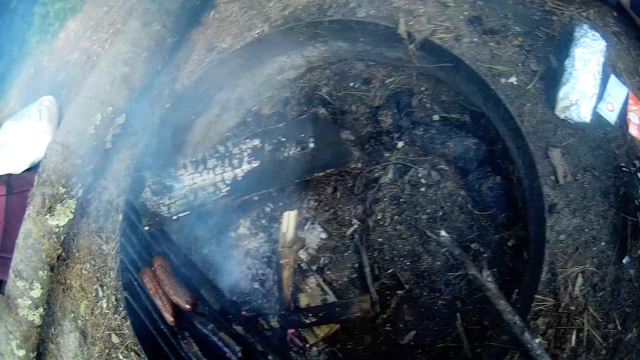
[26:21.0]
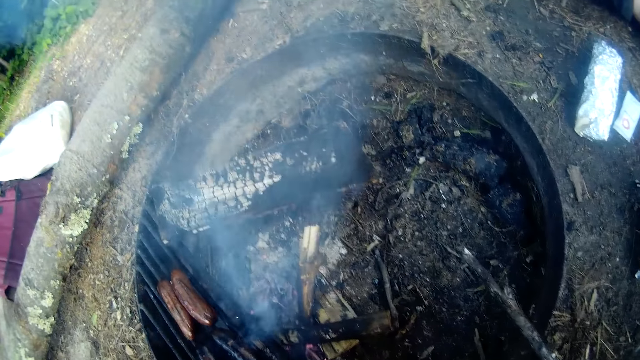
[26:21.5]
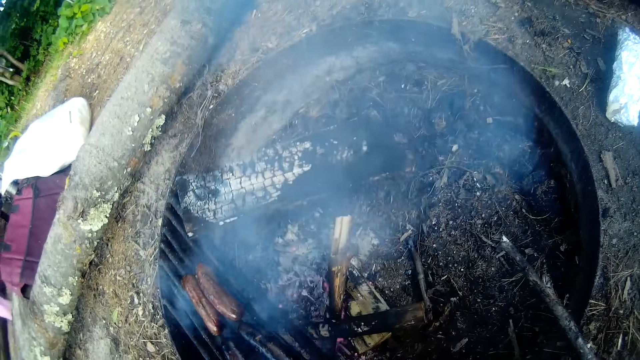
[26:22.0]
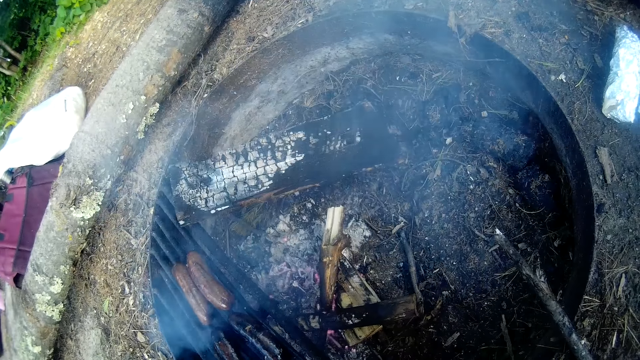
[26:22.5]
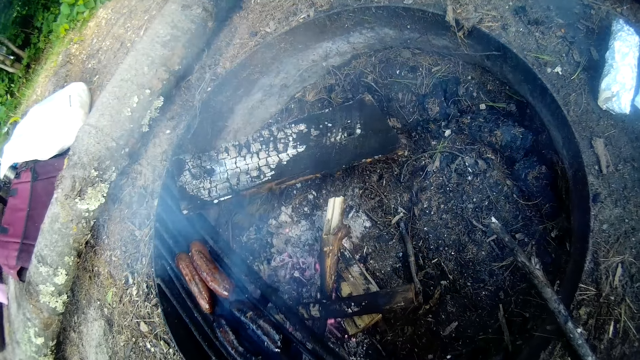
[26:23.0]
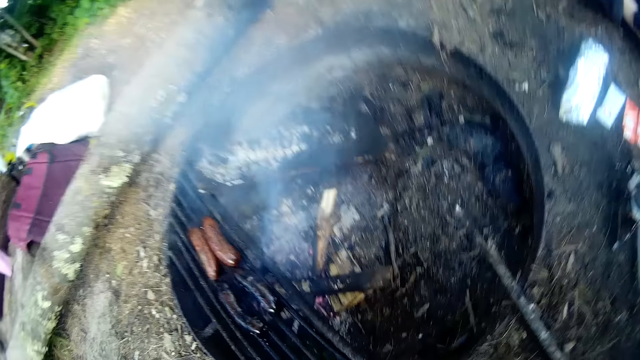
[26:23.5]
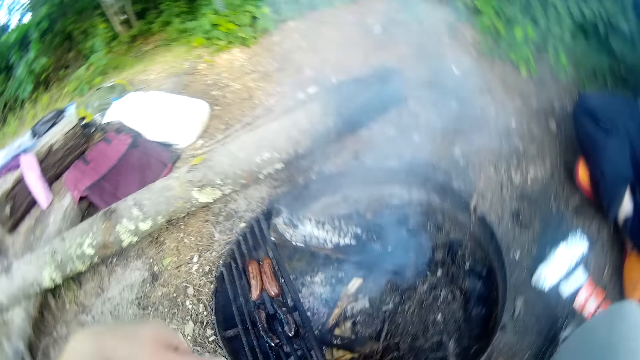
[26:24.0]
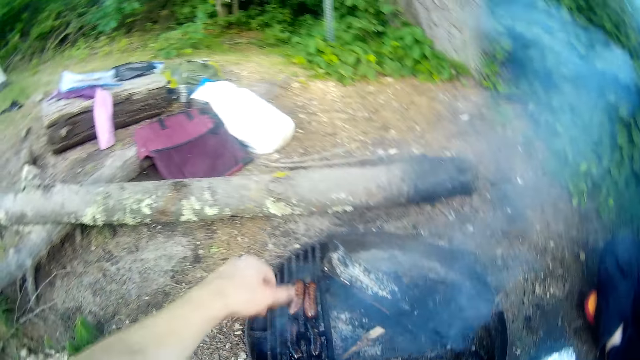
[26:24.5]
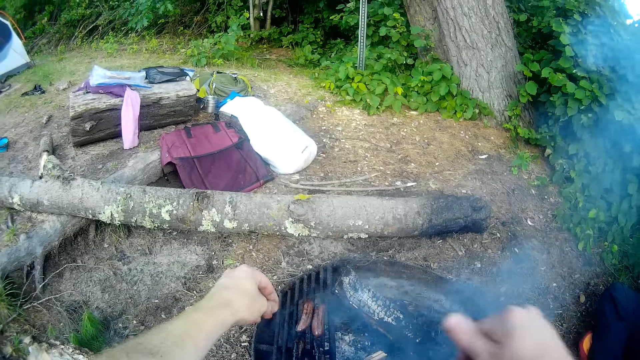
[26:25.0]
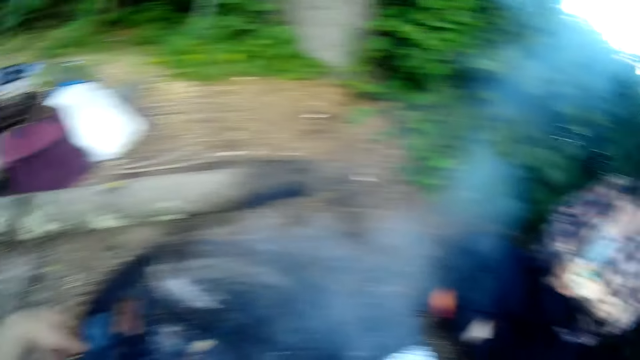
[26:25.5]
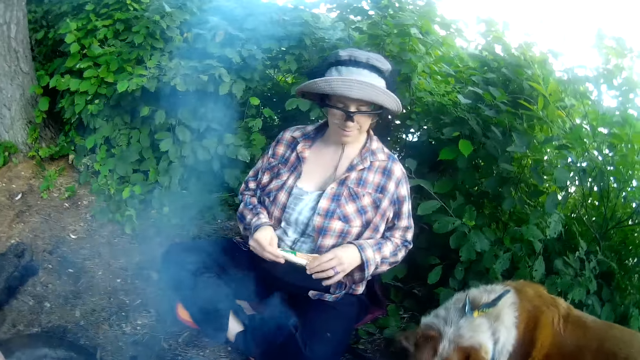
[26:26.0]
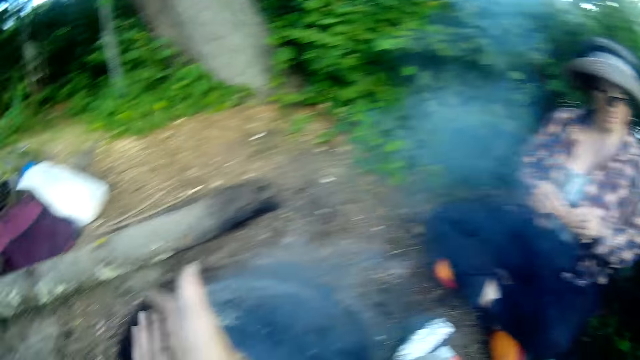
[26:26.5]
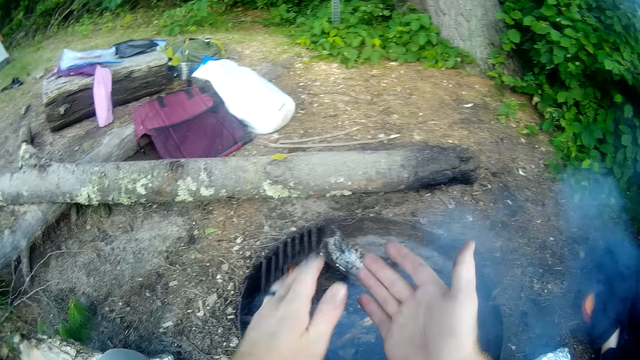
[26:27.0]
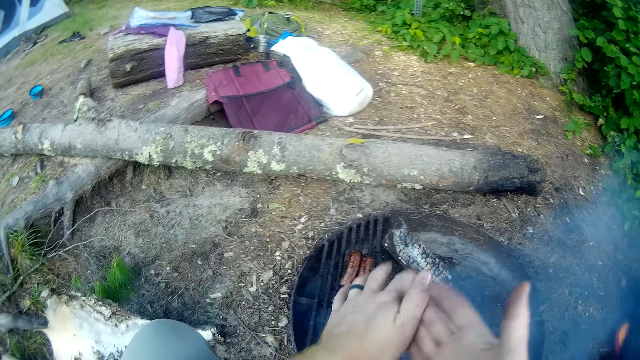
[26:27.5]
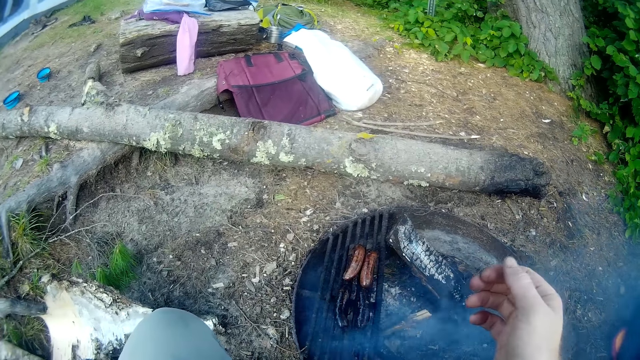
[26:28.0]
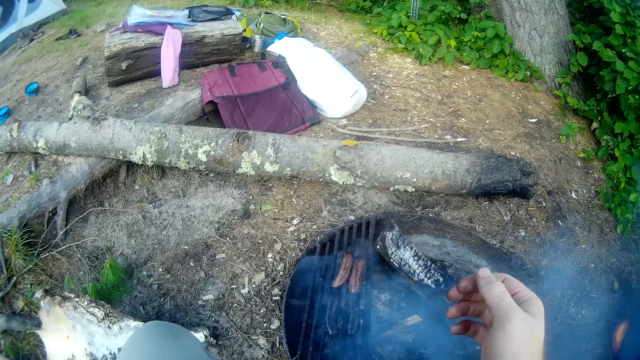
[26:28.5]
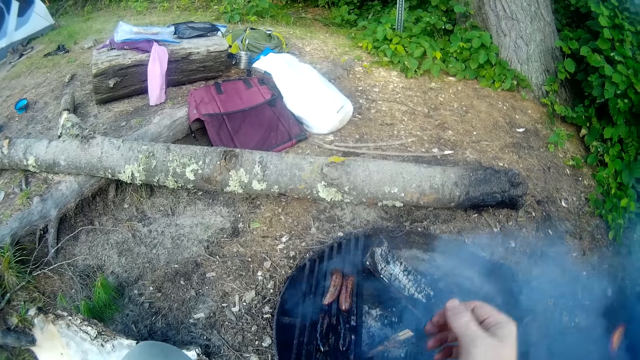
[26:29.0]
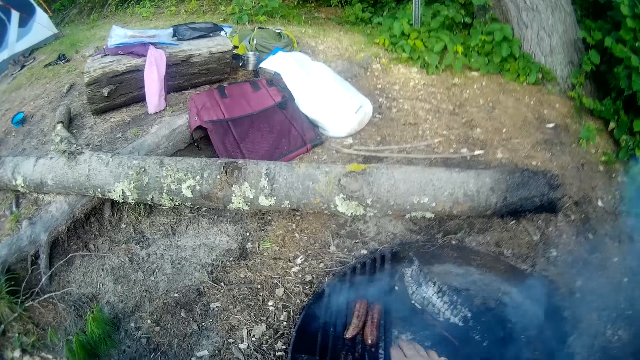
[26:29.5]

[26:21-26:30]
The camera wearer stares at a person. He dusts his hands together. He stares at the roasted object.

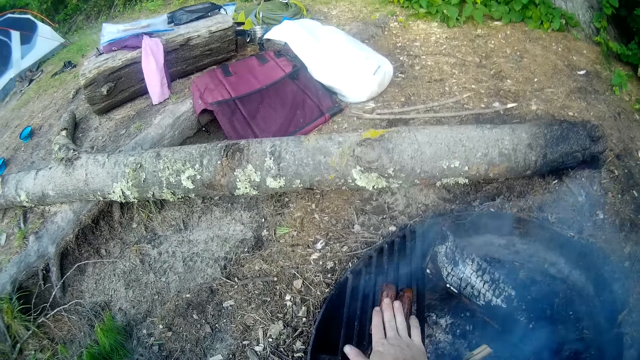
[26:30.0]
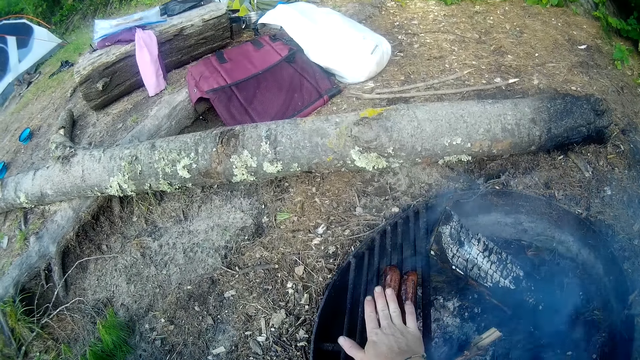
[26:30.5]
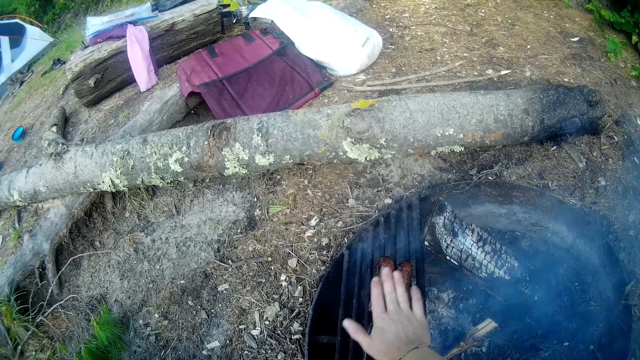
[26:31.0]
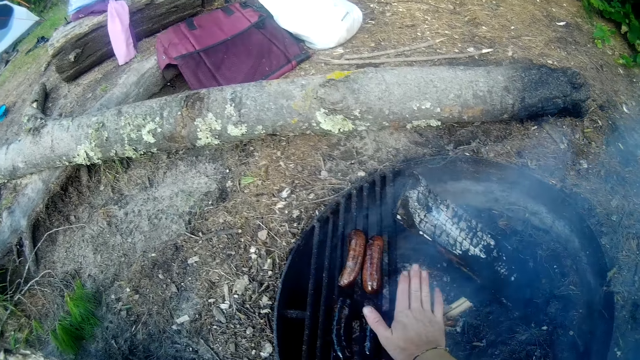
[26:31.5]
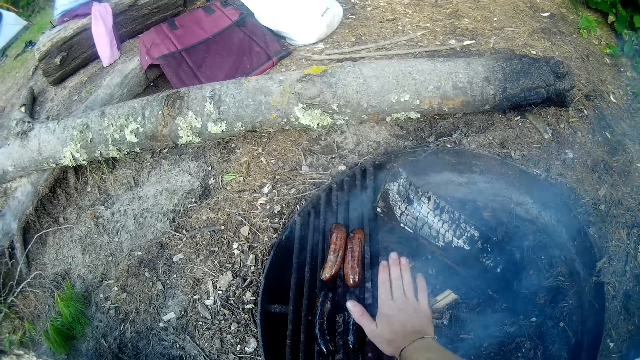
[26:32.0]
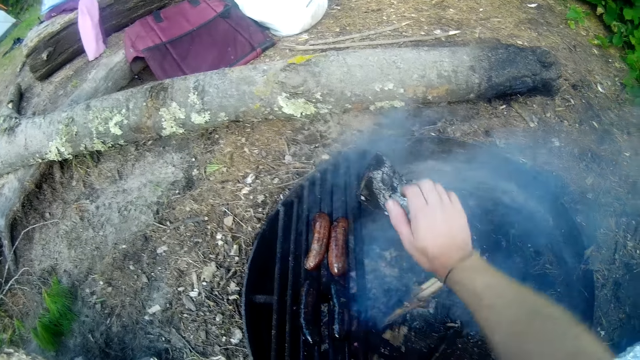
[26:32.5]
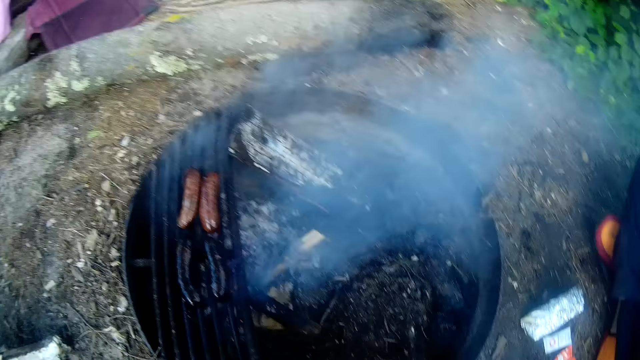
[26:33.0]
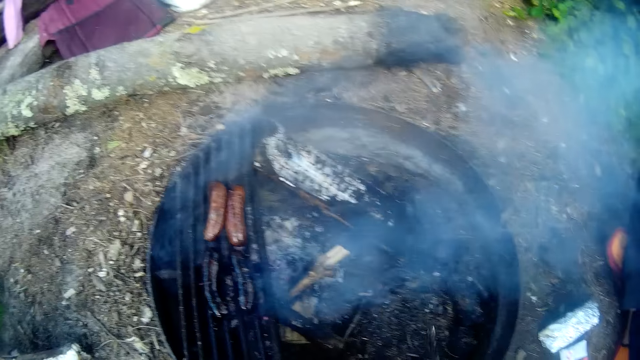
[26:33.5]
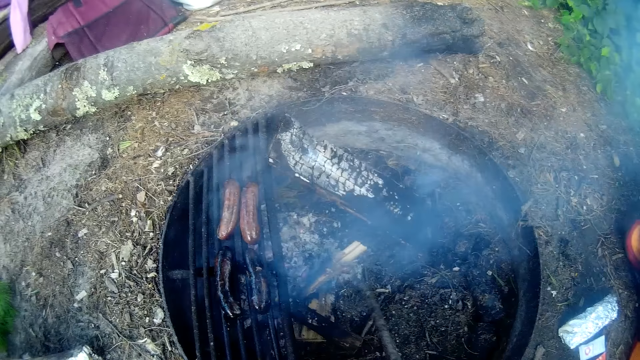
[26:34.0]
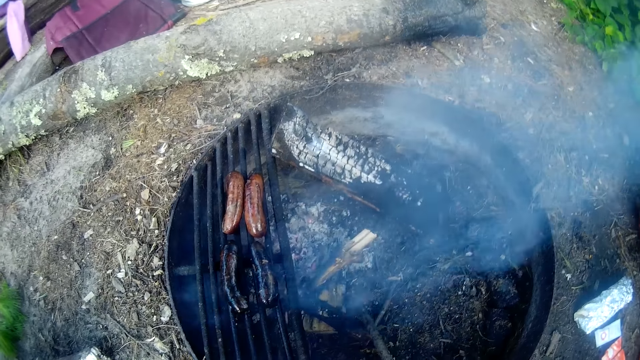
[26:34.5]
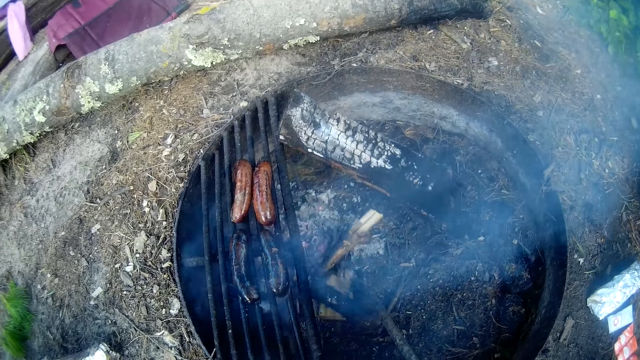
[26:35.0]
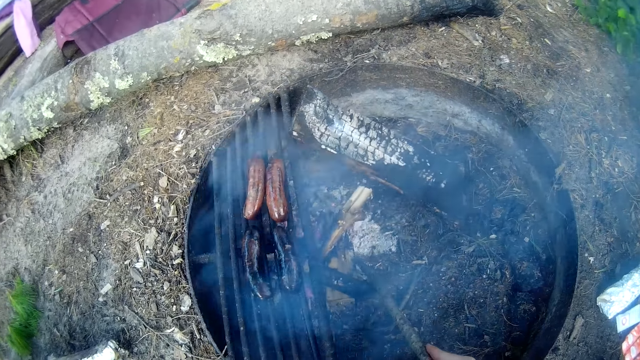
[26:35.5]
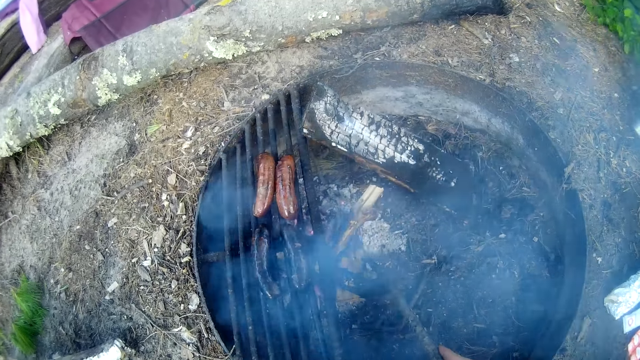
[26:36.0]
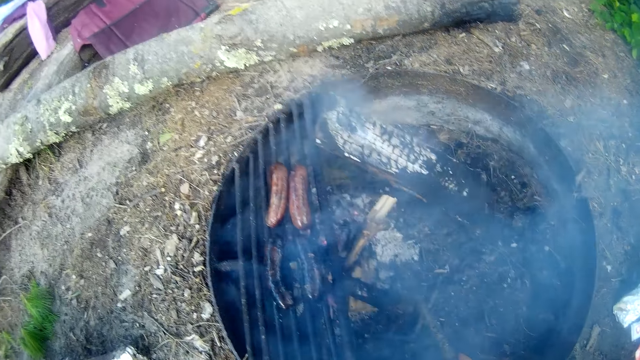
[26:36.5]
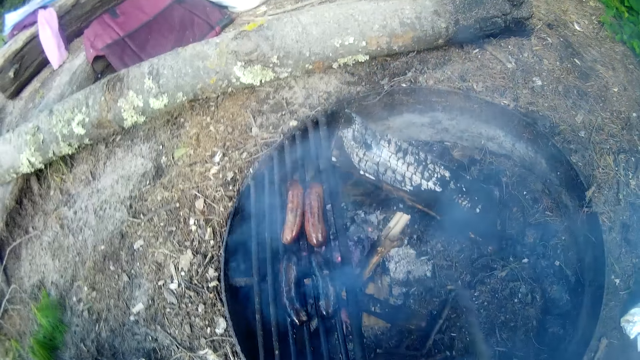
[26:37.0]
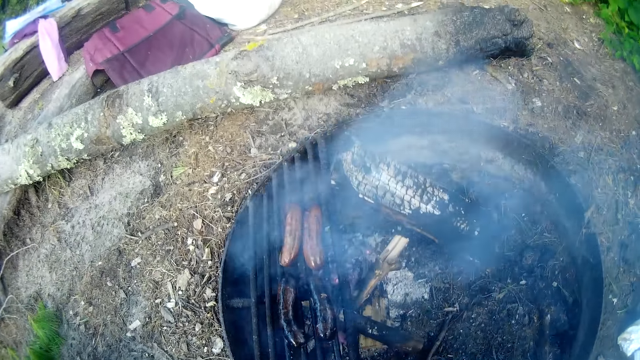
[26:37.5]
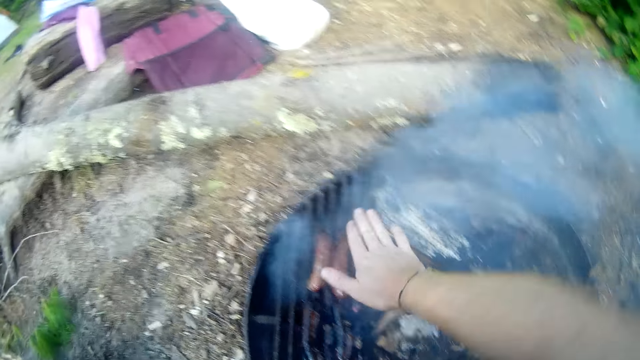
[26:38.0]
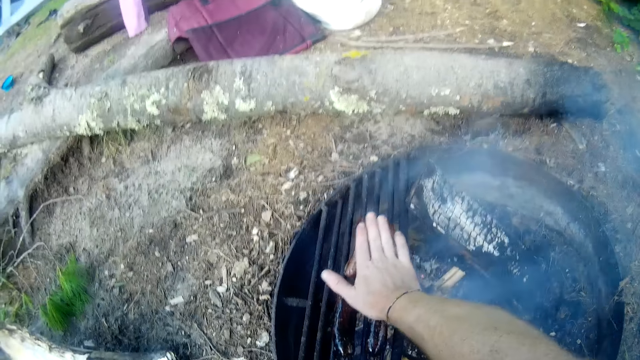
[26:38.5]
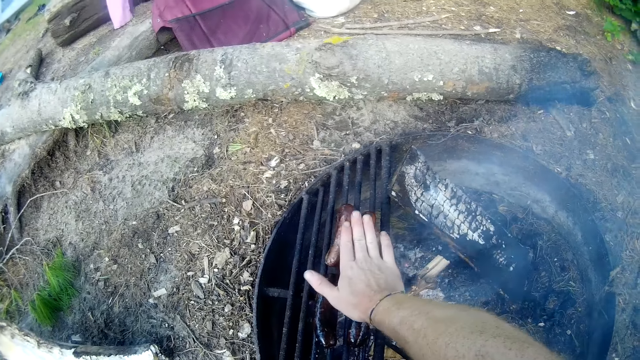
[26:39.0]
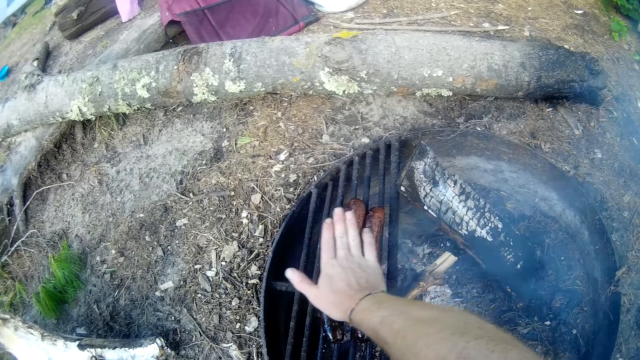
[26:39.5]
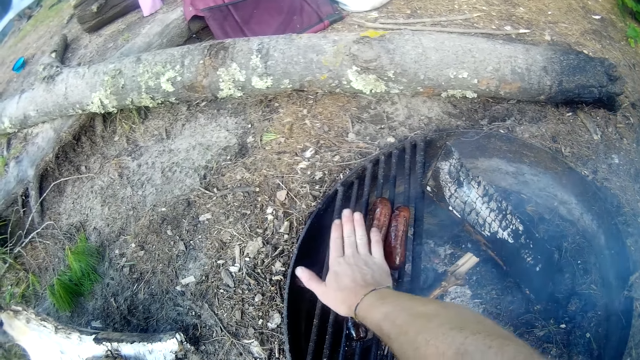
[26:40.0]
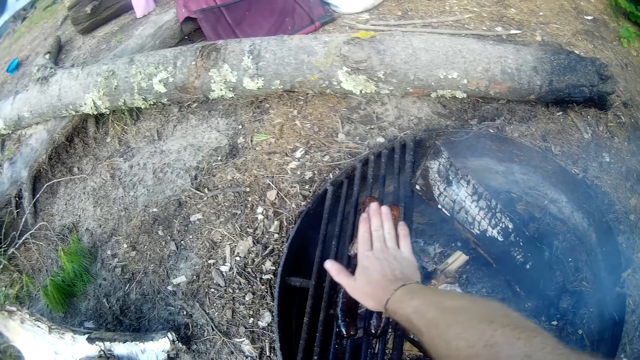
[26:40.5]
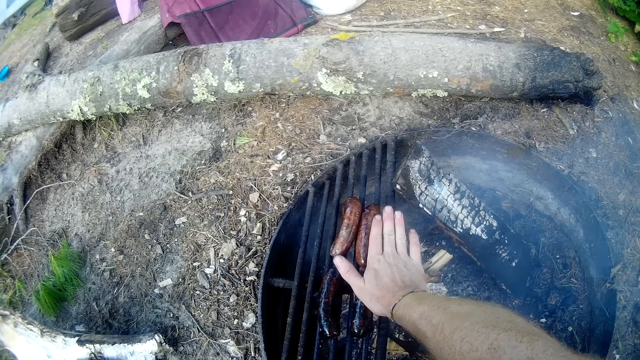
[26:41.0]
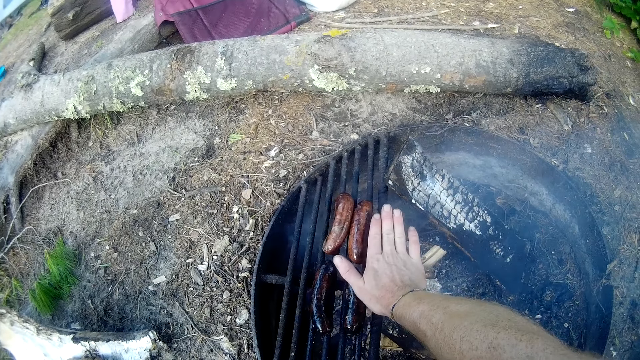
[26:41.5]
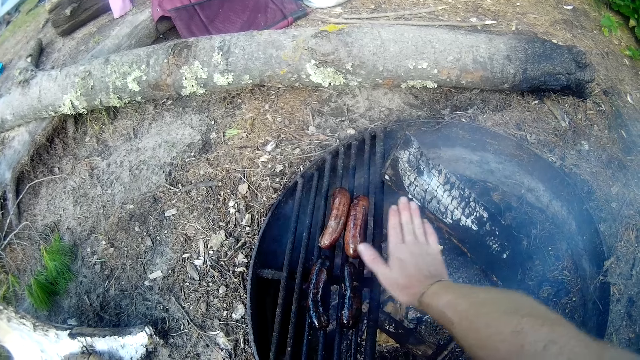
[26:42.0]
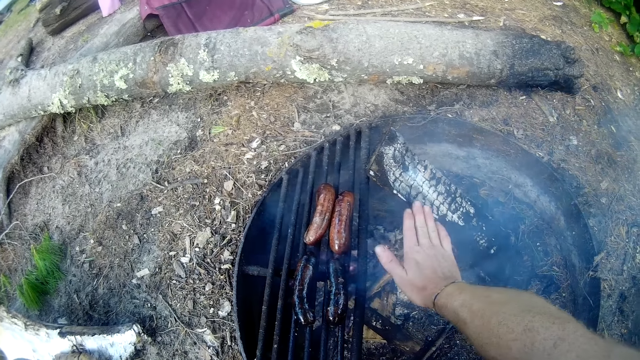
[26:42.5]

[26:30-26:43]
The camera wearer places his right hand over the fire. He holds the roasted object. He feels heat. He picks up a stick. He moves burning pieces of firewood with the stick. He drops the stick. He feels heat. He places his right hand over the fire.
